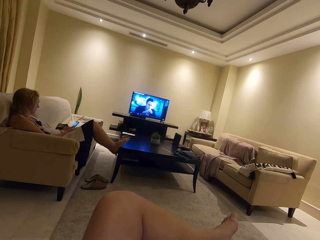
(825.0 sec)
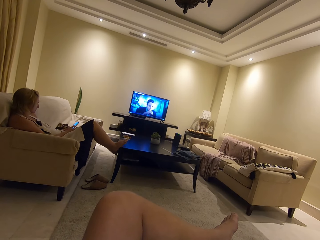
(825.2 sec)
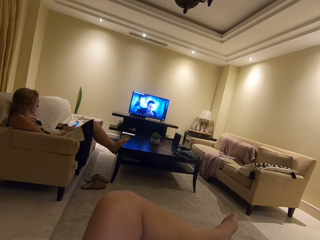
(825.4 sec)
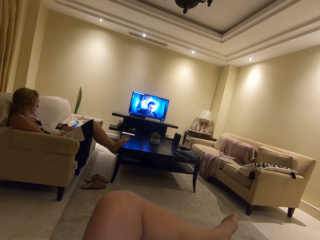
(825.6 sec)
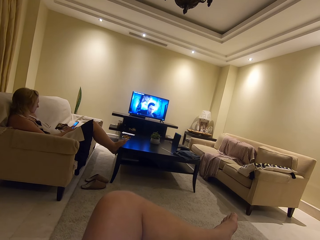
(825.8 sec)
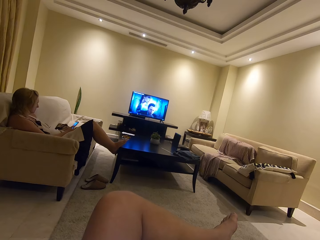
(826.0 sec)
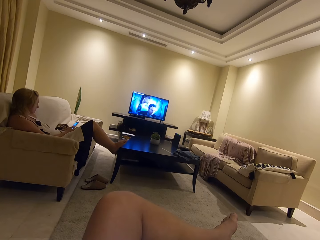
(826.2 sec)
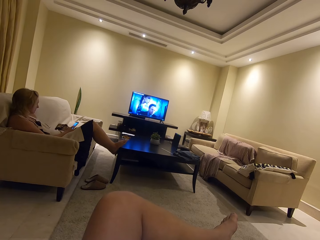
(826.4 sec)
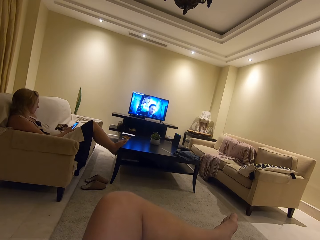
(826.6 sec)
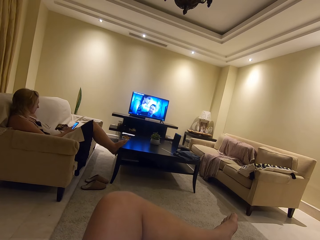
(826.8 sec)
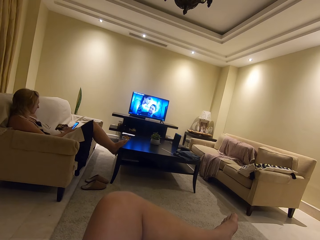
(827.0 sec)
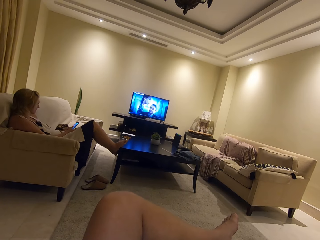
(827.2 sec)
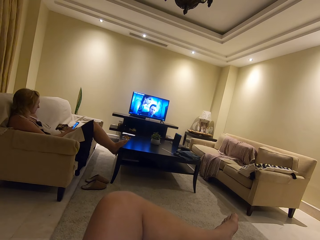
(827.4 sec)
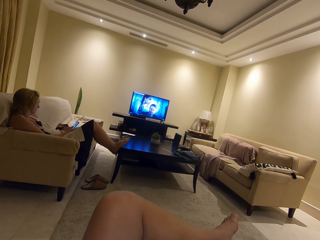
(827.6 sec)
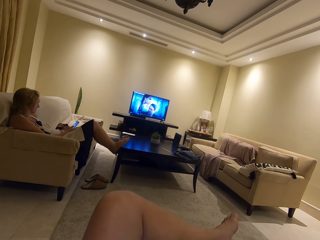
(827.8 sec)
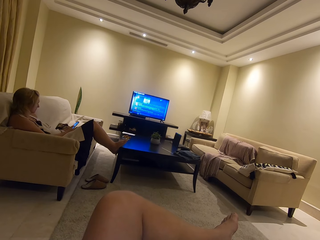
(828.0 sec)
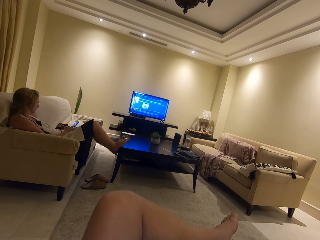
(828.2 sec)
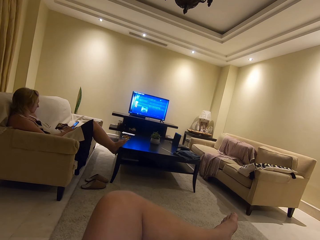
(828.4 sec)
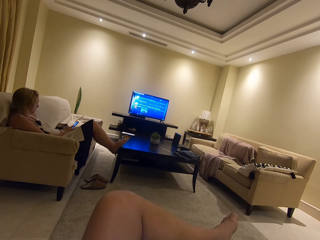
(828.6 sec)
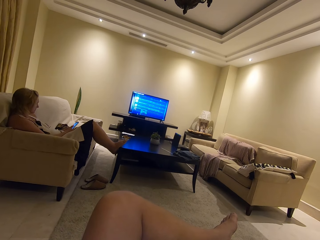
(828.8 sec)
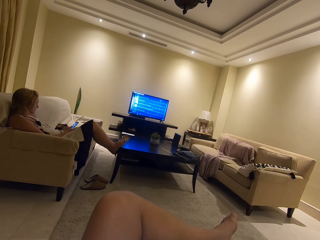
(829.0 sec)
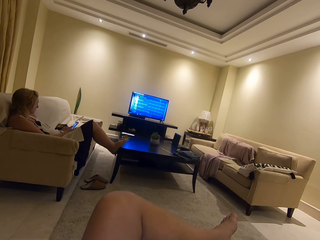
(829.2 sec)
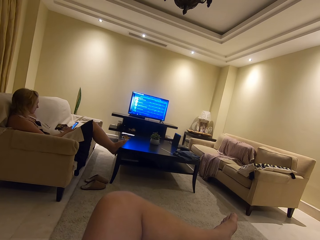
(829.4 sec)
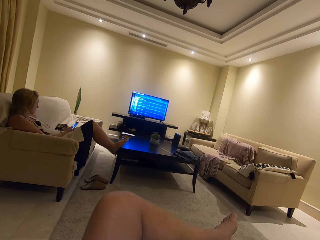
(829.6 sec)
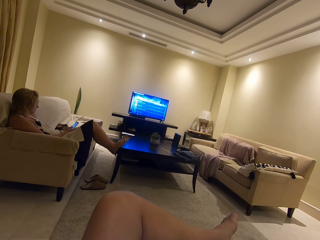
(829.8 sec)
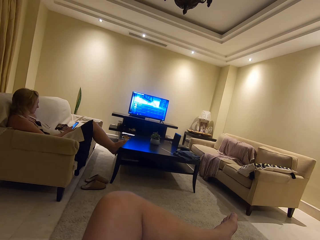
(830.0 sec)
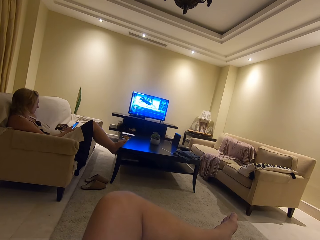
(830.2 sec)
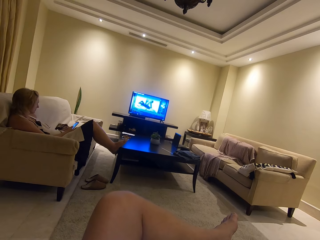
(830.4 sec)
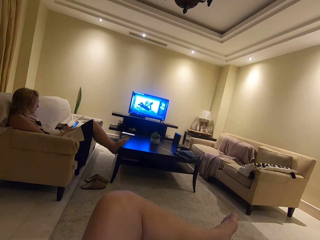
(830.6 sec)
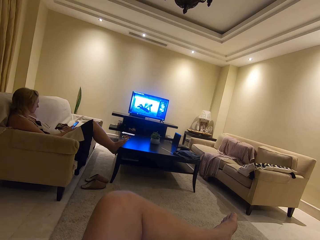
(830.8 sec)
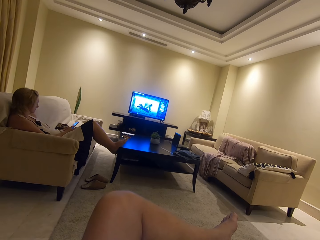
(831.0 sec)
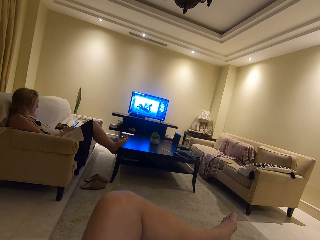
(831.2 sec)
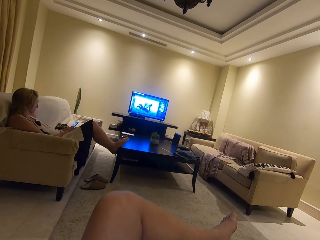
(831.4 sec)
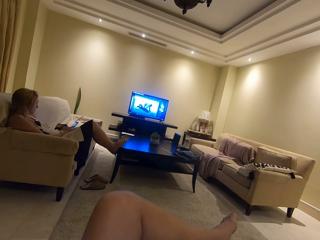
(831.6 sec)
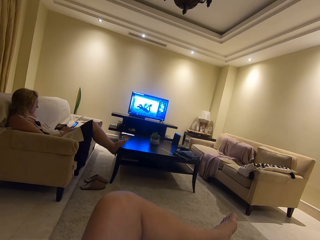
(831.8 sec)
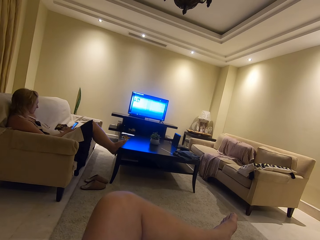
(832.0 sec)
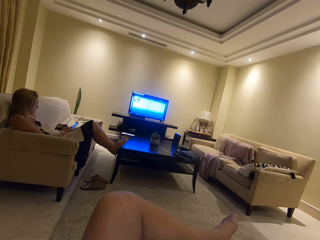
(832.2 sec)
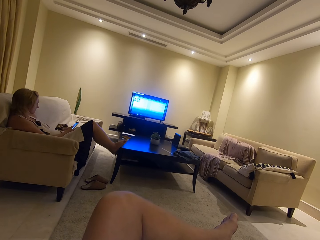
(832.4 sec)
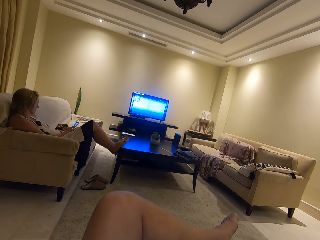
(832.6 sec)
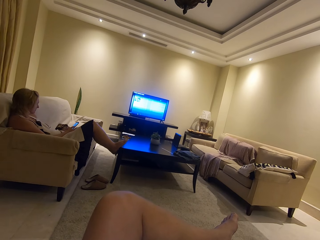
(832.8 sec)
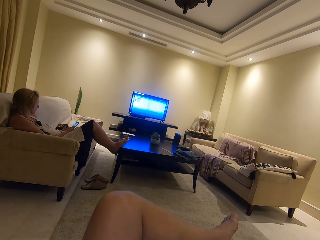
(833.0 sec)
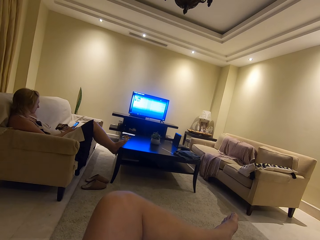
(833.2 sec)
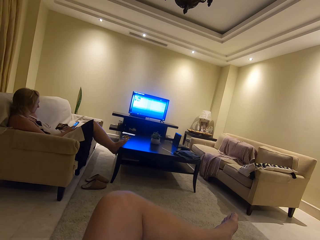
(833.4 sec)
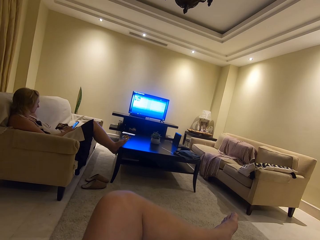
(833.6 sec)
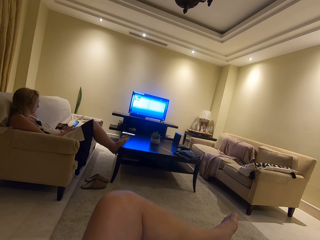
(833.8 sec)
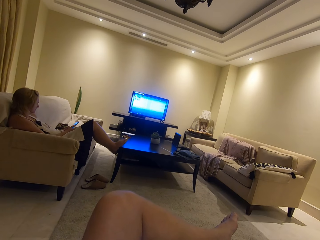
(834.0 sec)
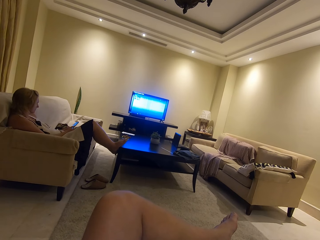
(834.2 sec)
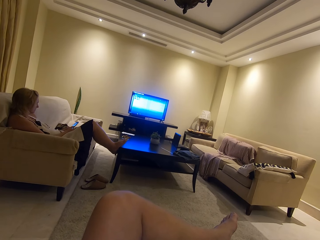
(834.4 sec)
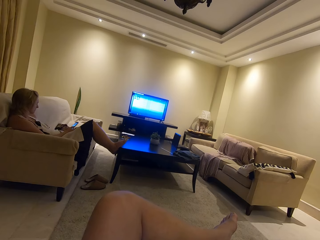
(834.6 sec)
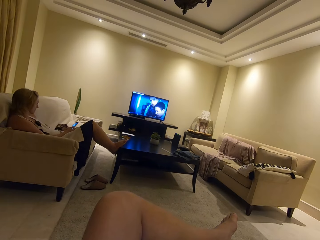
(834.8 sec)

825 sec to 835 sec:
The camera wearer watches the television.

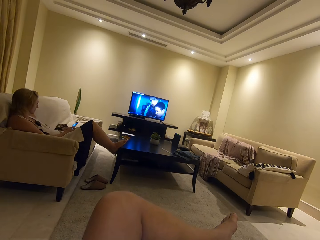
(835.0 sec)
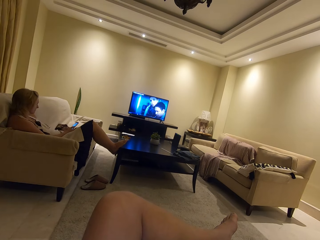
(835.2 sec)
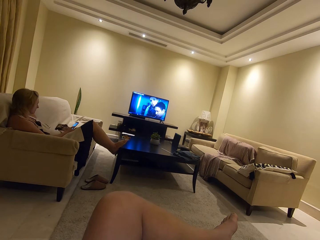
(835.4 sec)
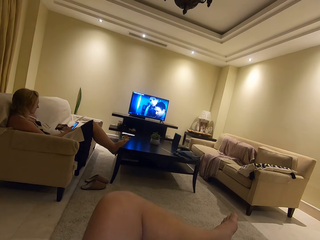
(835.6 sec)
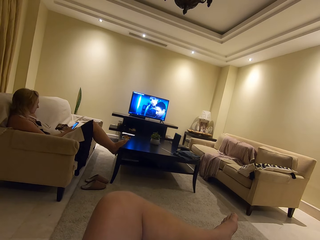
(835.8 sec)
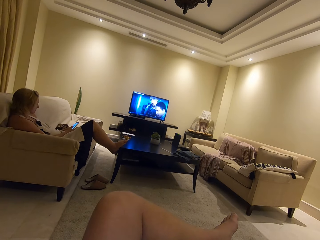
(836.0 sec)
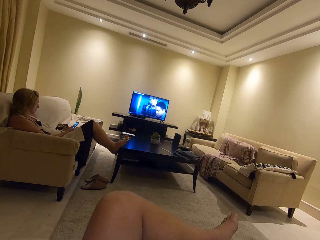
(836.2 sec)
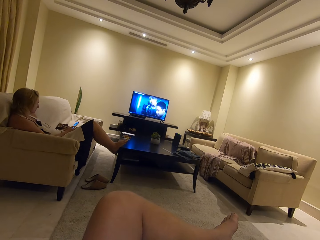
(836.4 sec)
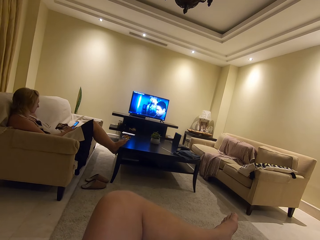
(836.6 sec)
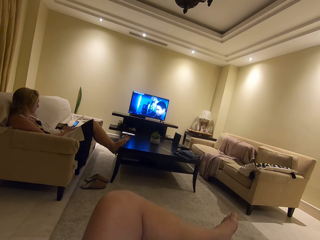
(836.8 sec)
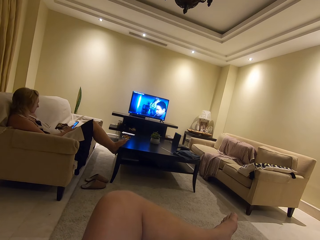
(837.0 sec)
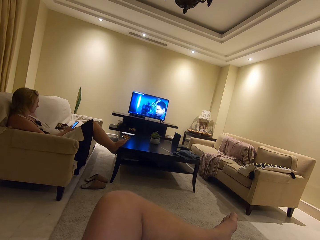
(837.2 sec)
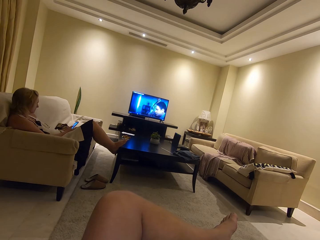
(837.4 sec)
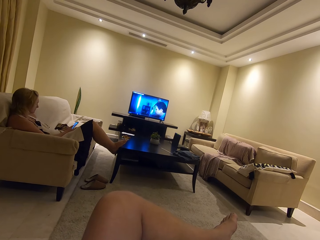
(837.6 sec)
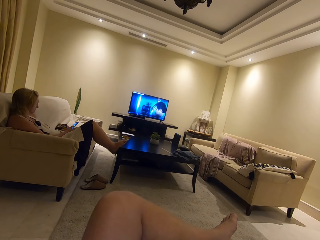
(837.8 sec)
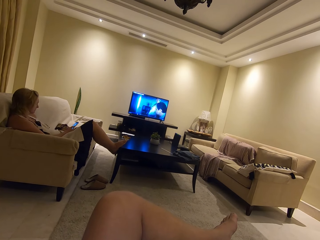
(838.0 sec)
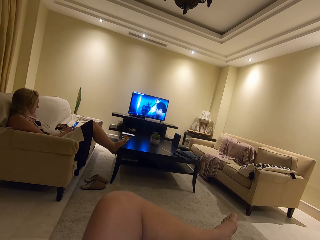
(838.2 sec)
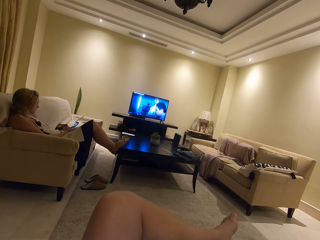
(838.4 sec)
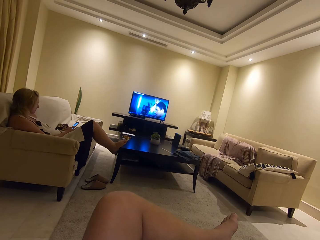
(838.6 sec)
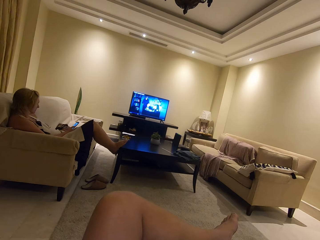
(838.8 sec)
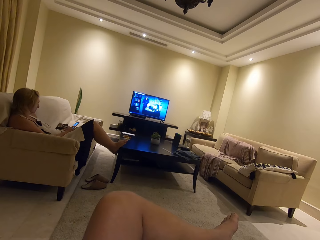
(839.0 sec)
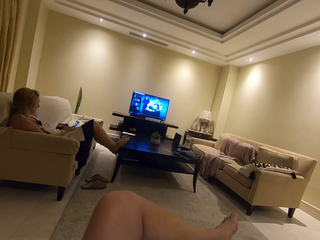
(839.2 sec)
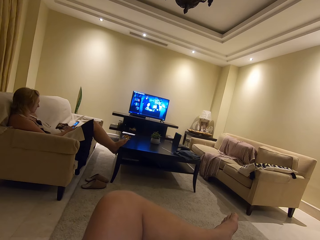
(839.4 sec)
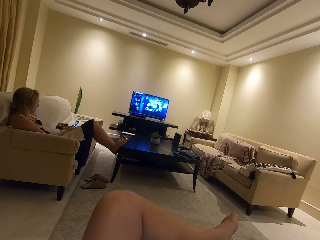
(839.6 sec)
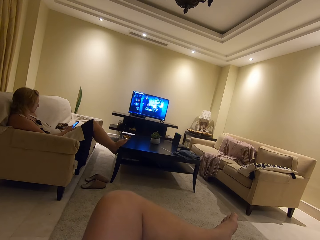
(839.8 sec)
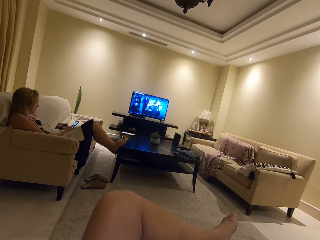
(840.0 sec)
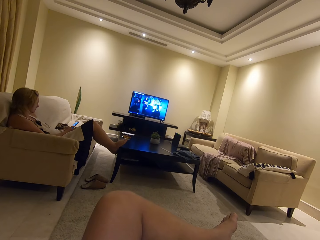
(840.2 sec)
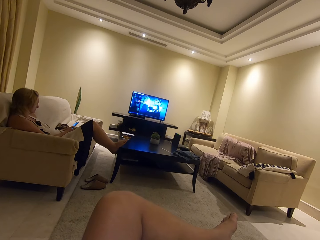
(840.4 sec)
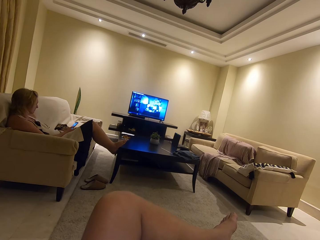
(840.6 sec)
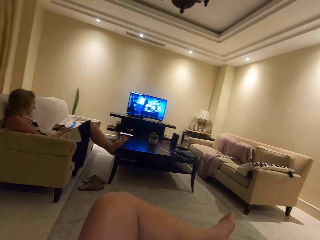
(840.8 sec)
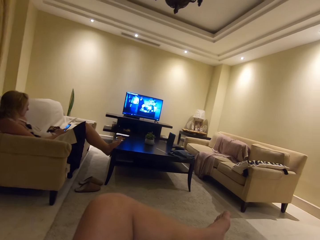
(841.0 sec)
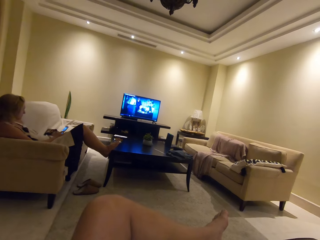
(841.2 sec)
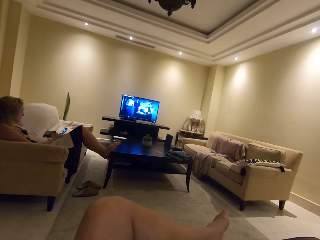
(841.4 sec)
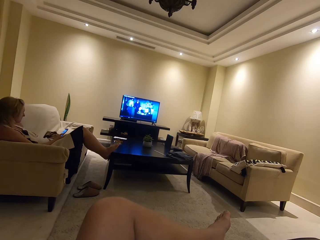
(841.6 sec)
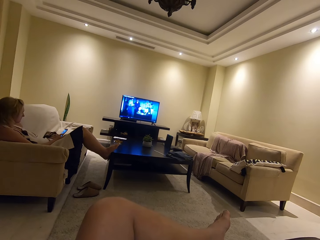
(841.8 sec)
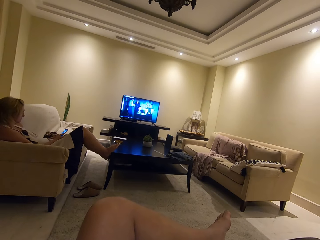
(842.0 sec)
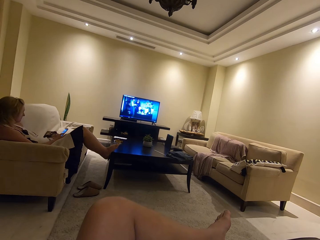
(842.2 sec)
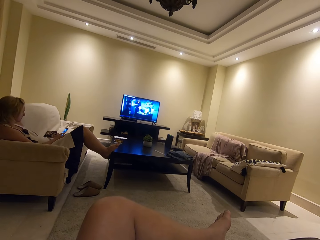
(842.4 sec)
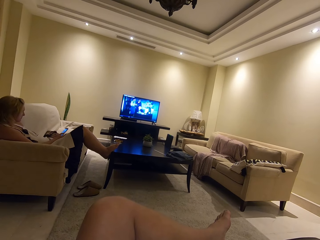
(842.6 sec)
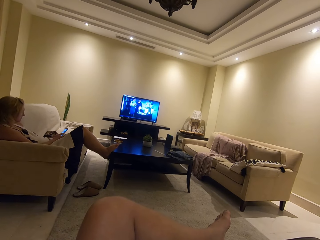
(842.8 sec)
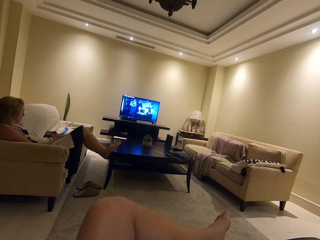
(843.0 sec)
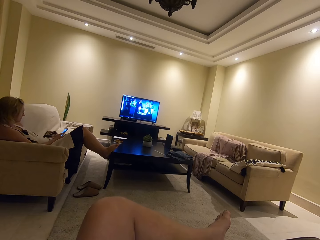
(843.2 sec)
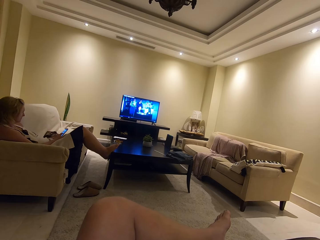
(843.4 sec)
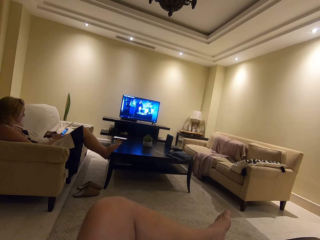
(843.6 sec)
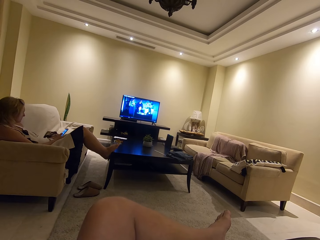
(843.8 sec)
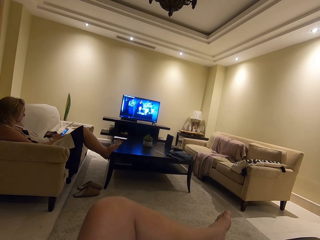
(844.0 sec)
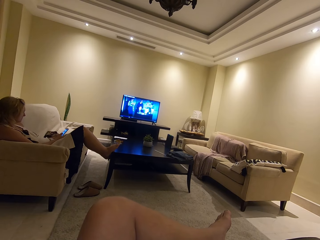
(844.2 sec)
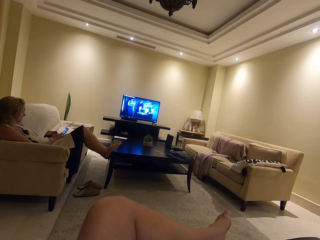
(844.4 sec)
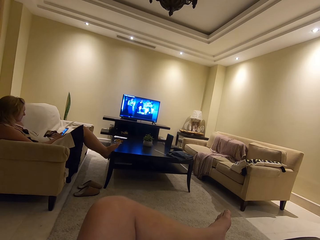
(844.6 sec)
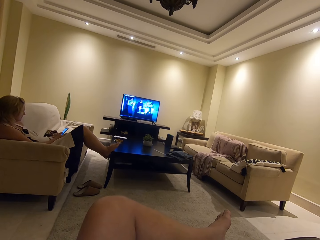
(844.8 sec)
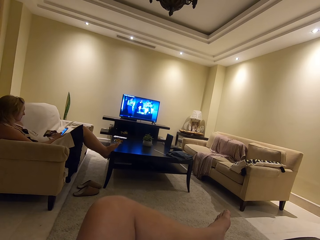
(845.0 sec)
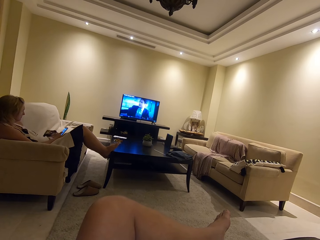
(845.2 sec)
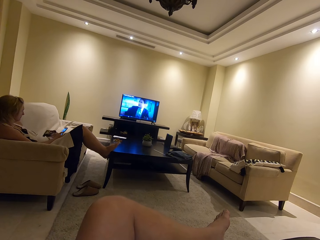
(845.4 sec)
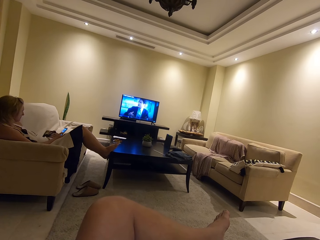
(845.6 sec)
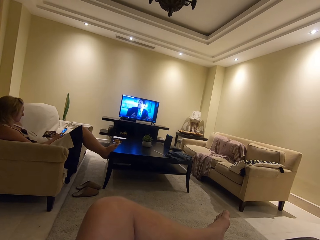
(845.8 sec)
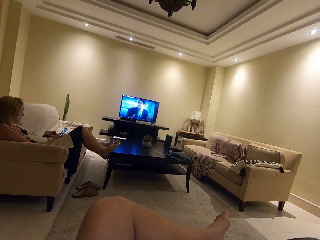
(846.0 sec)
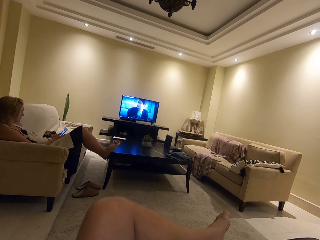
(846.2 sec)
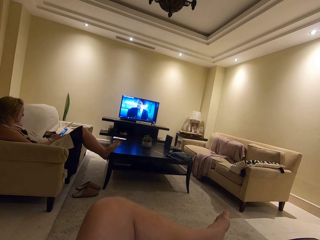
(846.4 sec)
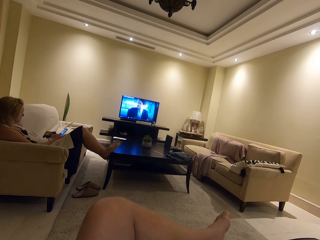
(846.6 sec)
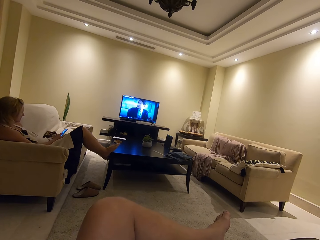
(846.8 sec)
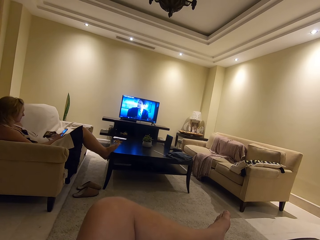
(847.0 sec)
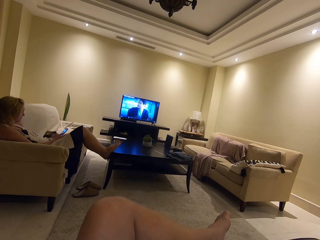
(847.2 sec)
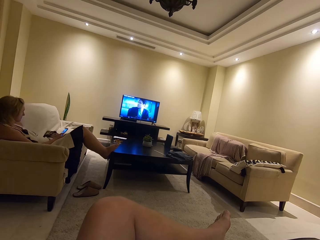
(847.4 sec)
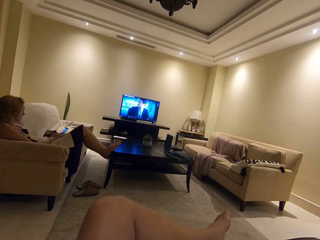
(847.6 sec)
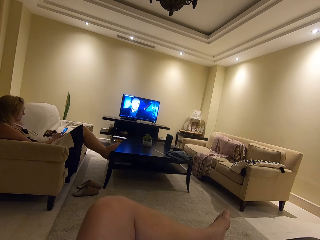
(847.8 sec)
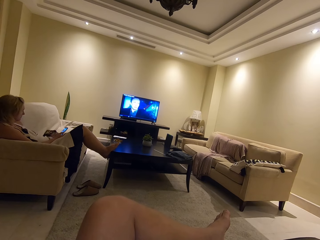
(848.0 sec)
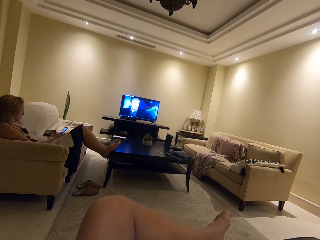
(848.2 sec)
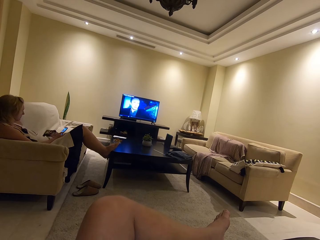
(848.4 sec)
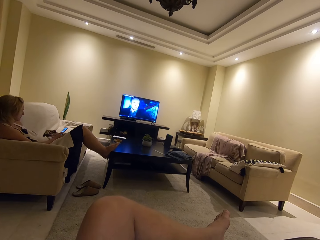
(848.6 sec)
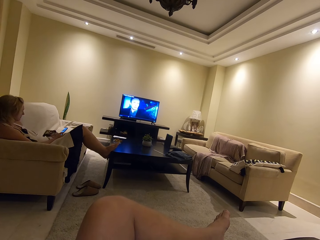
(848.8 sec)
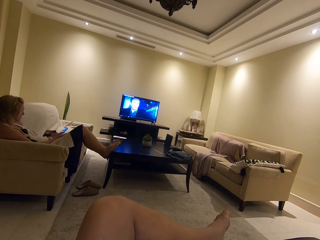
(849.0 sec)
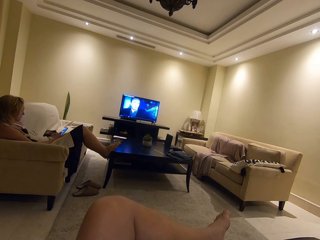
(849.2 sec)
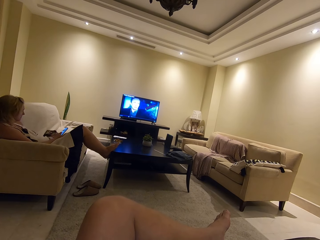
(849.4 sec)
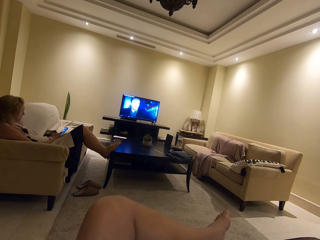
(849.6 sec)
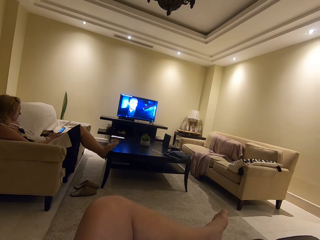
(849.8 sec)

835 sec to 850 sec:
A woman uses his phone. The camera wearer watches the television.
